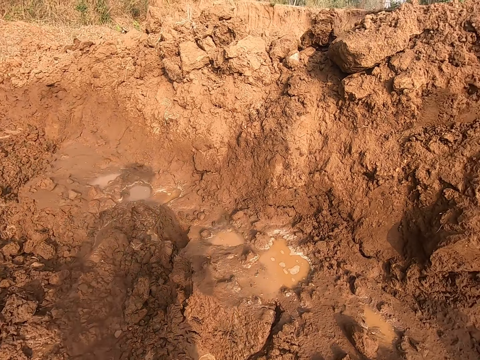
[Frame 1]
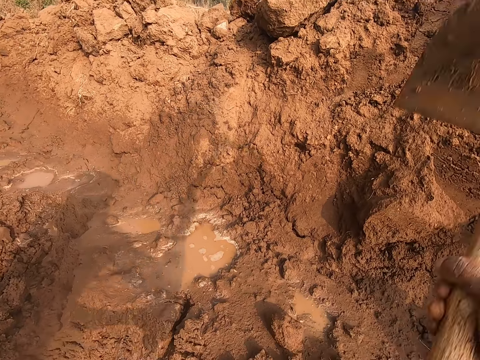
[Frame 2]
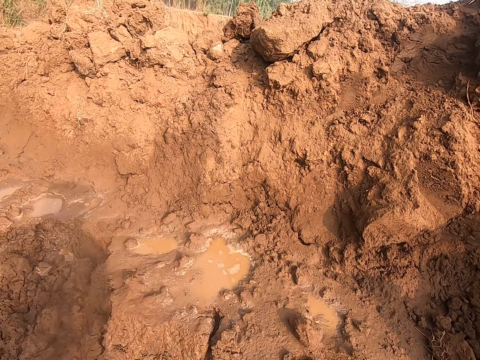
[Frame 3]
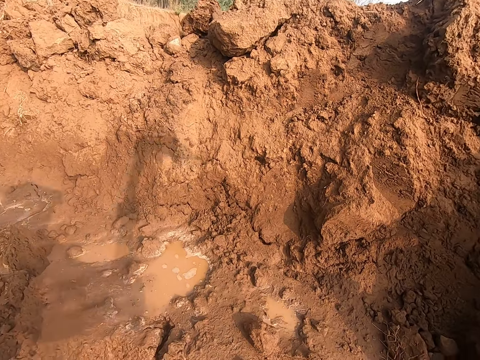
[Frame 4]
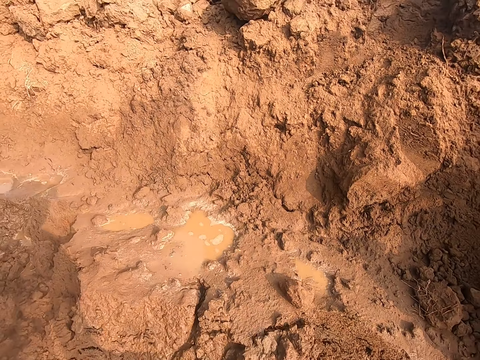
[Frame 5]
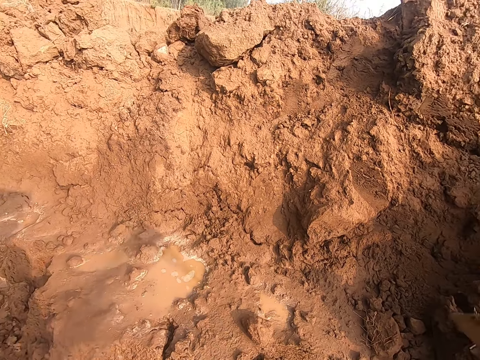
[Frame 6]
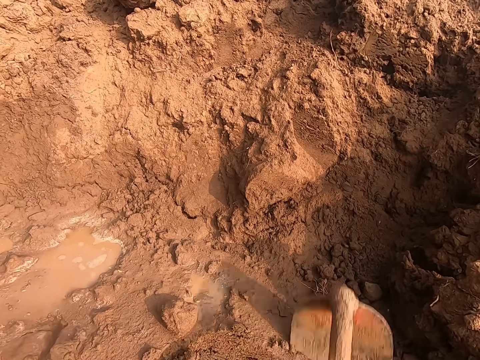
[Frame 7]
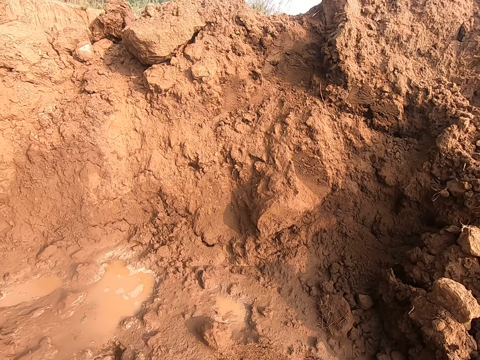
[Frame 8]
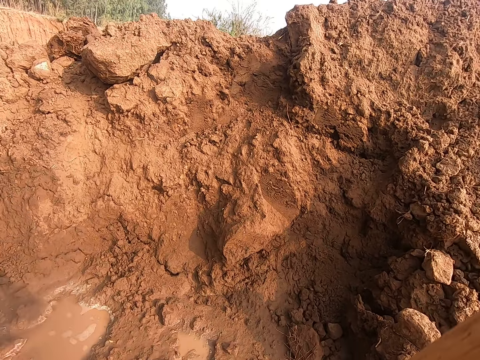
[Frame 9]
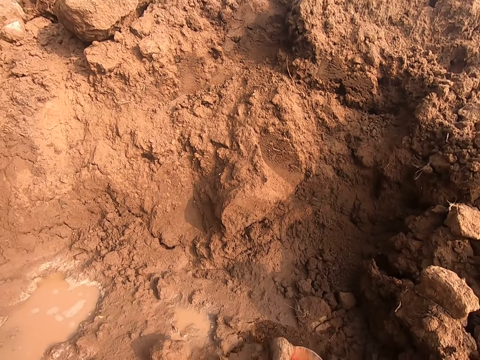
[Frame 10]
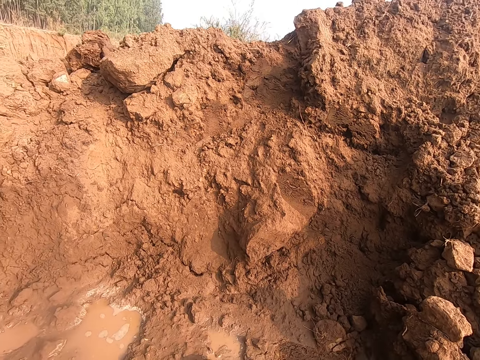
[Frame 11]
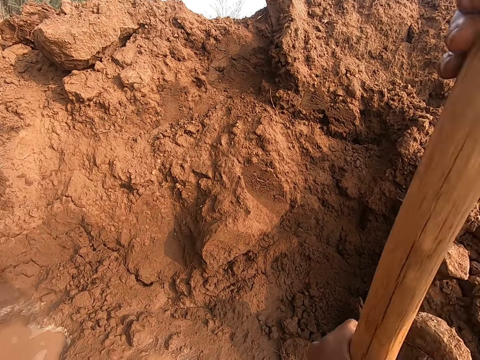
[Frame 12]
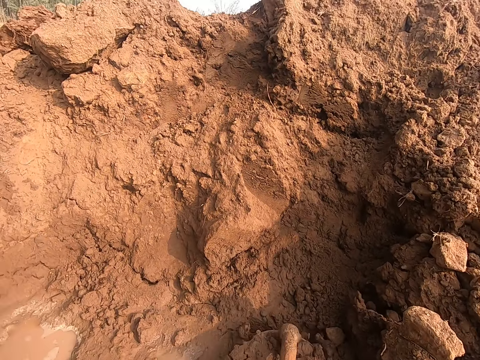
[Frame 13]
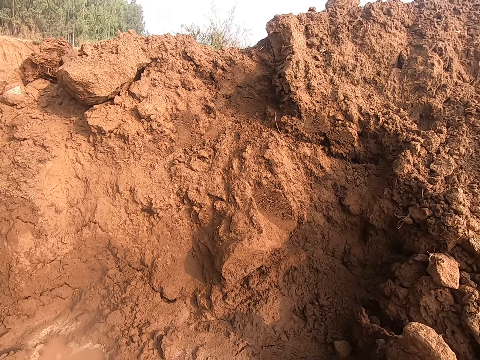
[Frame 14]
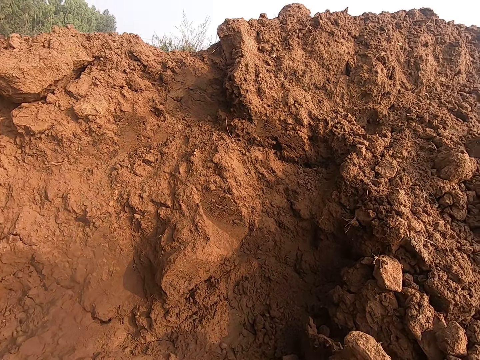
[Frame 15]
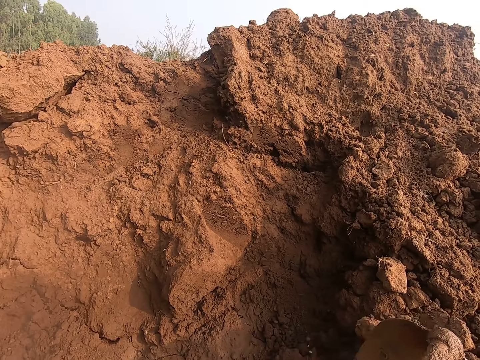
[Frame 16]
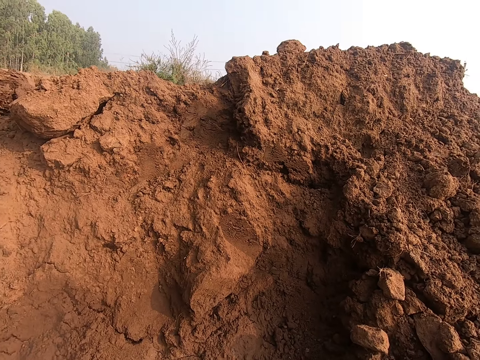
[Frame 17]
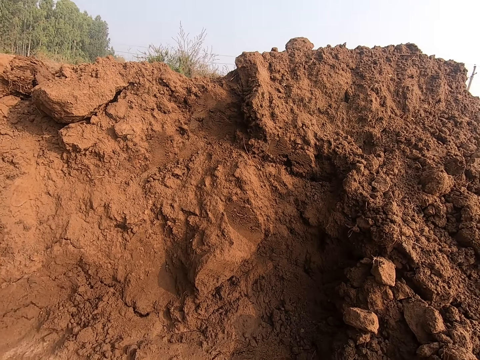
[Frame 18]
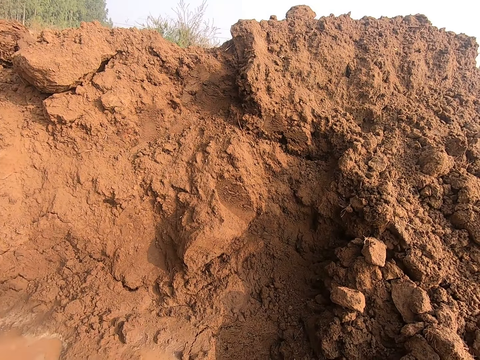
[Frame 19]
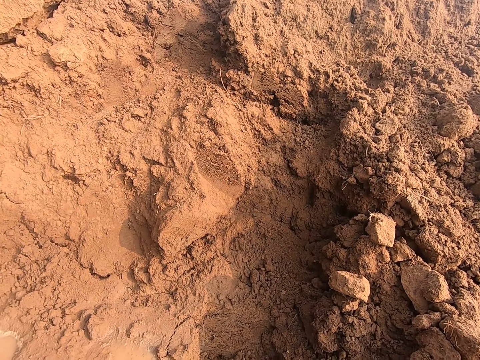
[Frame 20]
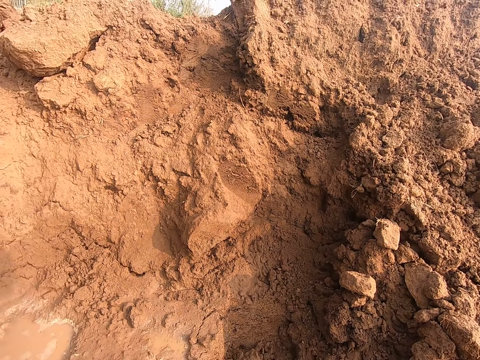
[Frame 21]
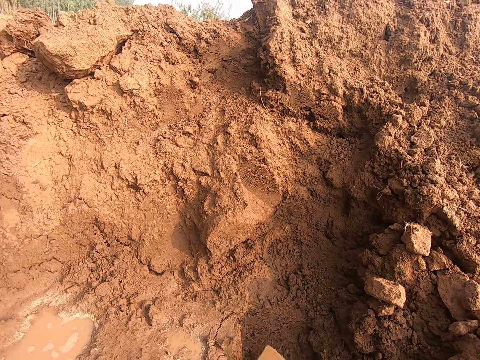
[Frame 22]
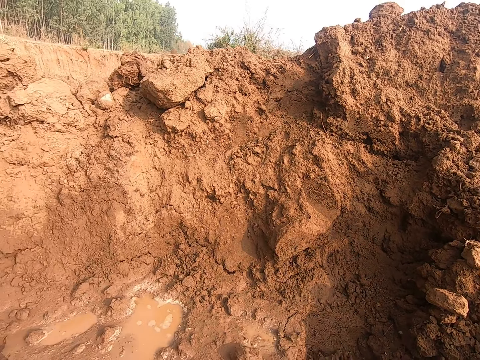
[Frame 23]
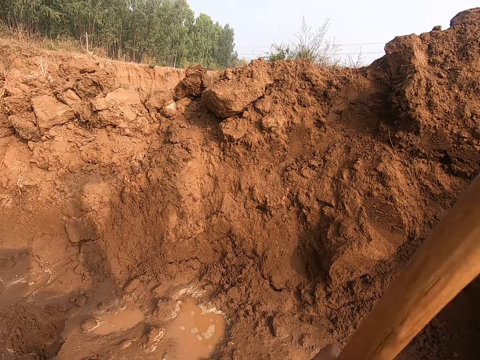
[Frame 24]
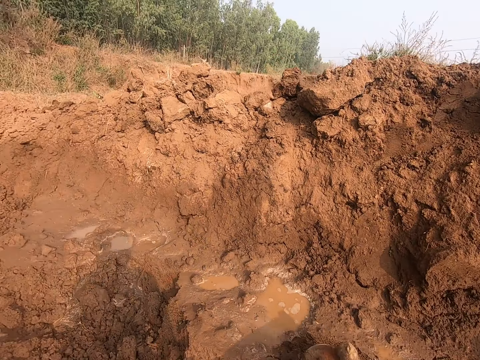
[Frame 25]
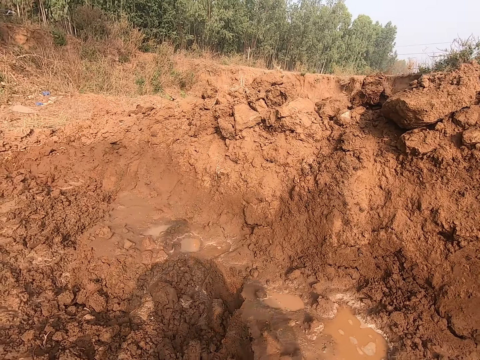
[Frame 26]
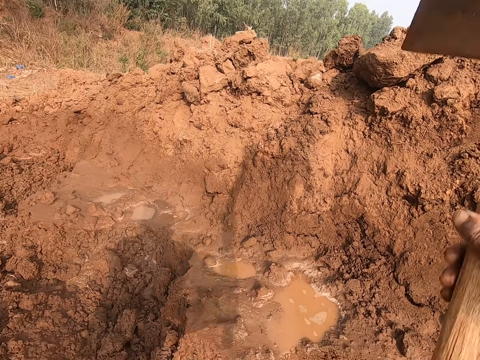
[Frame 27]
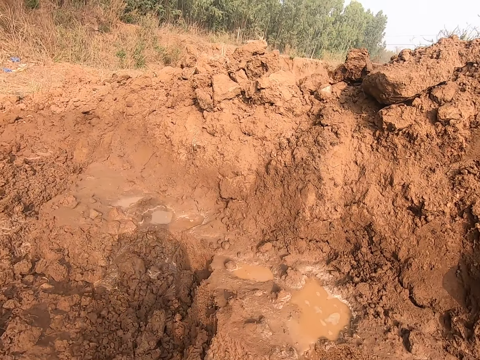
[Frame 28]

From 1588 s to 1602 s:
The camera wearer walks on the mud. They dig the mud with the hoe.

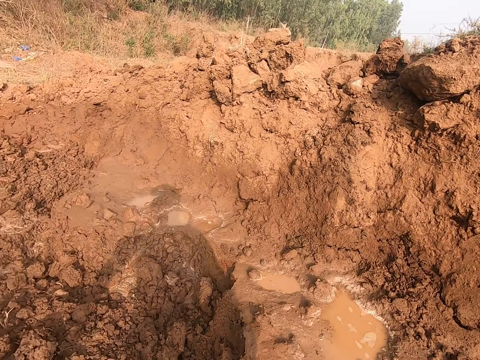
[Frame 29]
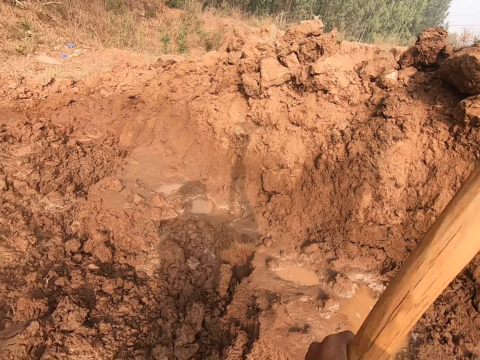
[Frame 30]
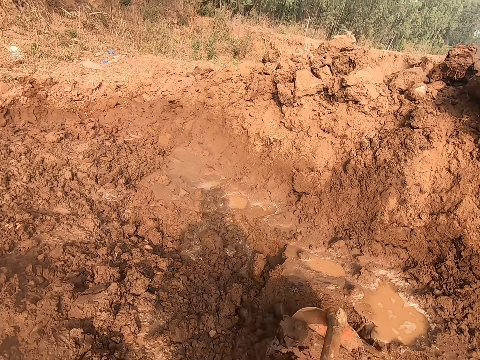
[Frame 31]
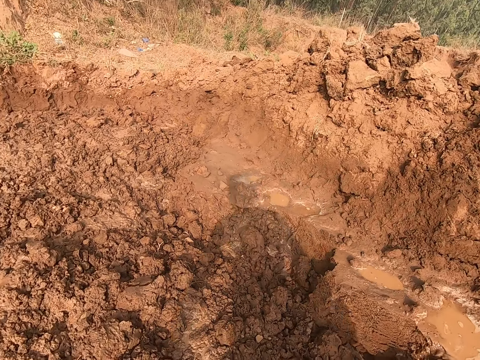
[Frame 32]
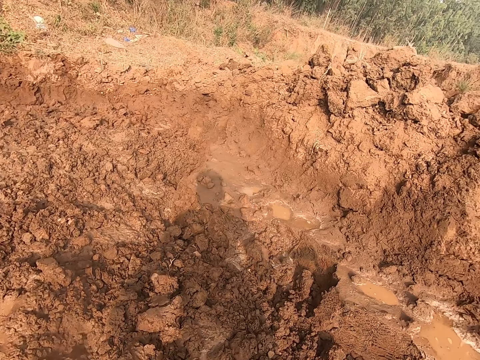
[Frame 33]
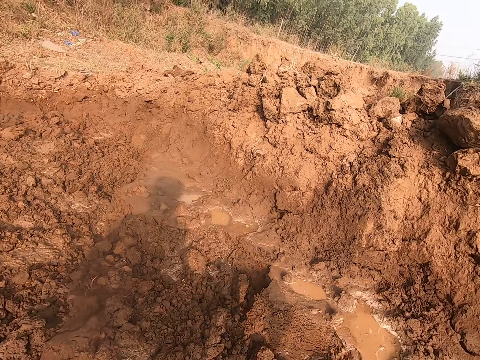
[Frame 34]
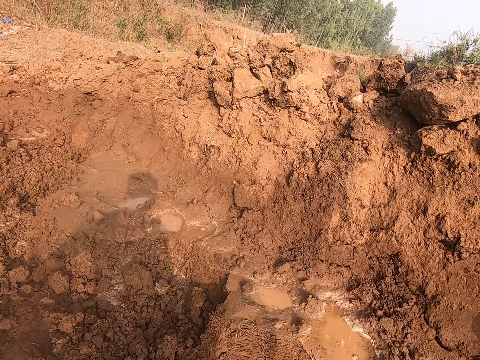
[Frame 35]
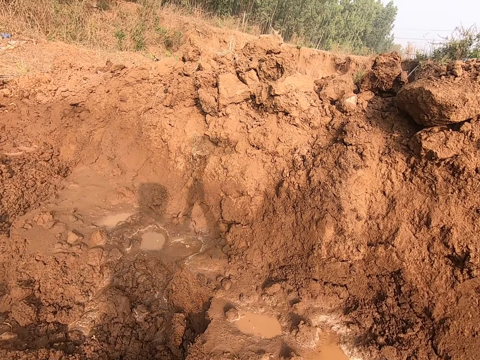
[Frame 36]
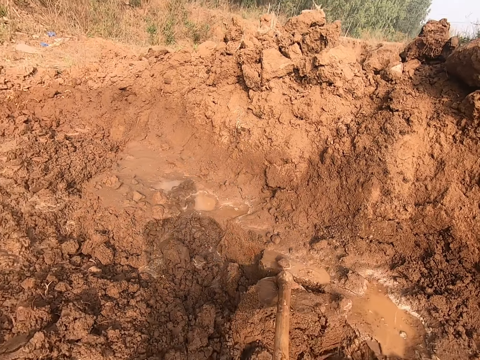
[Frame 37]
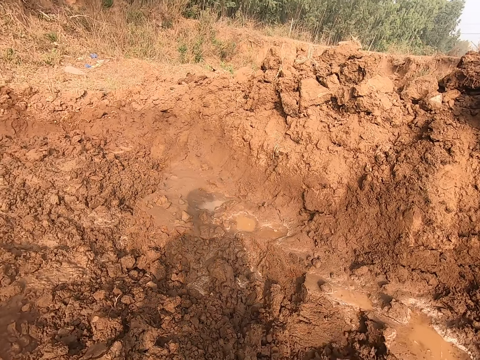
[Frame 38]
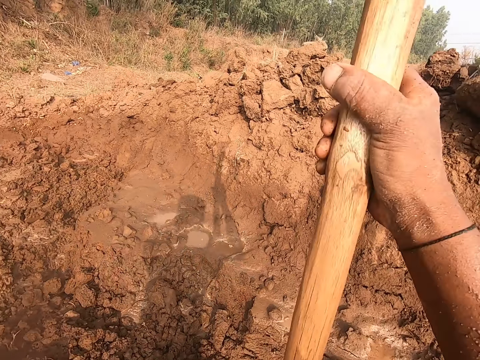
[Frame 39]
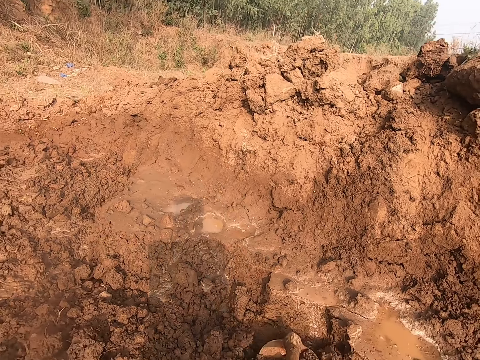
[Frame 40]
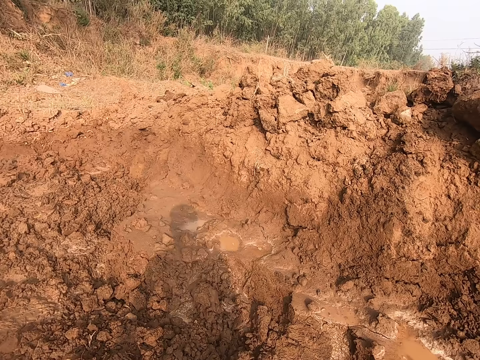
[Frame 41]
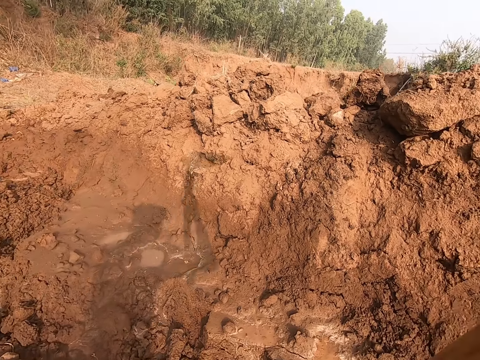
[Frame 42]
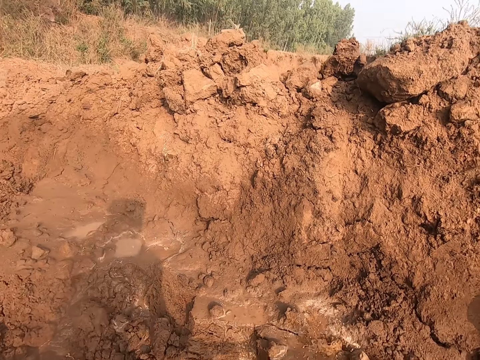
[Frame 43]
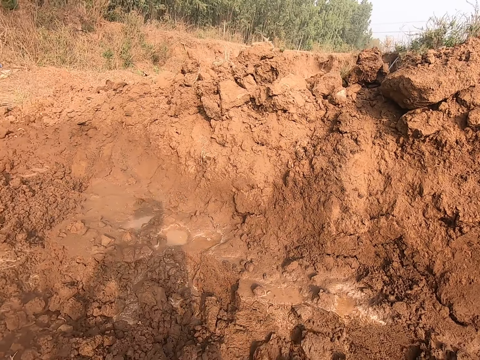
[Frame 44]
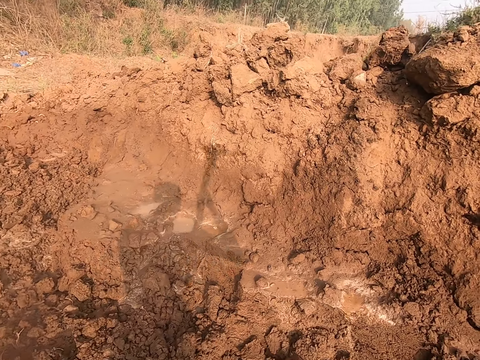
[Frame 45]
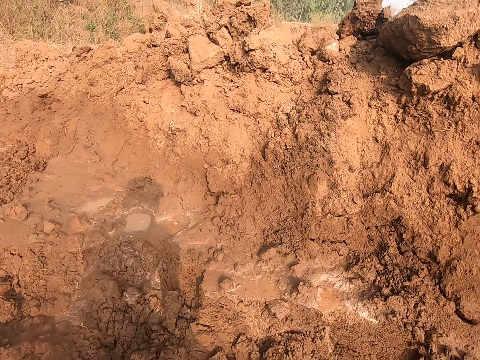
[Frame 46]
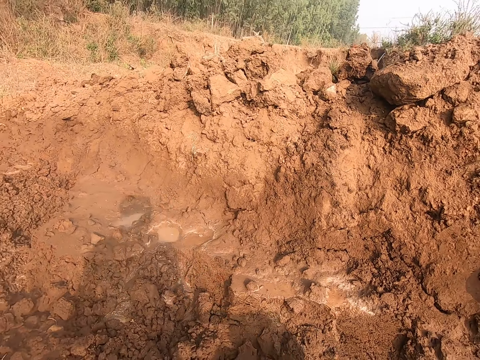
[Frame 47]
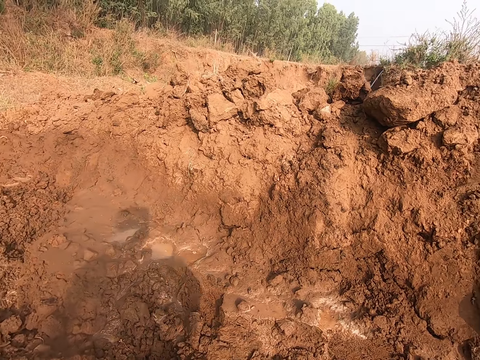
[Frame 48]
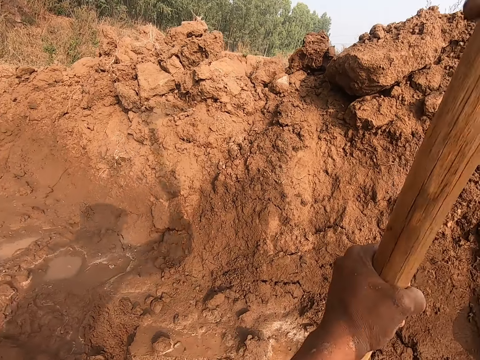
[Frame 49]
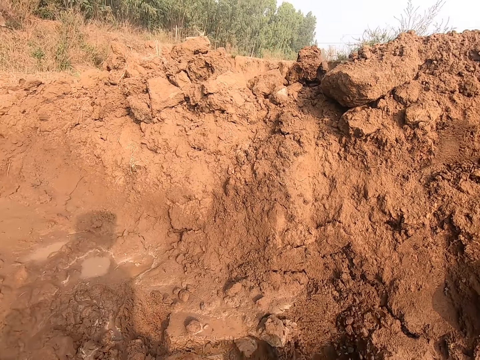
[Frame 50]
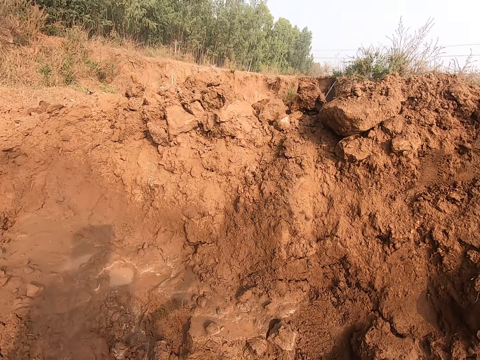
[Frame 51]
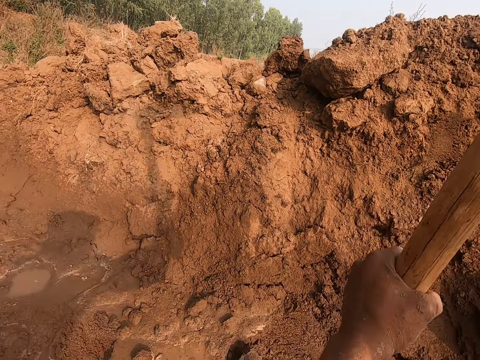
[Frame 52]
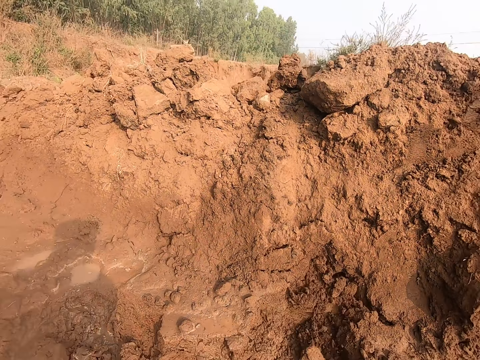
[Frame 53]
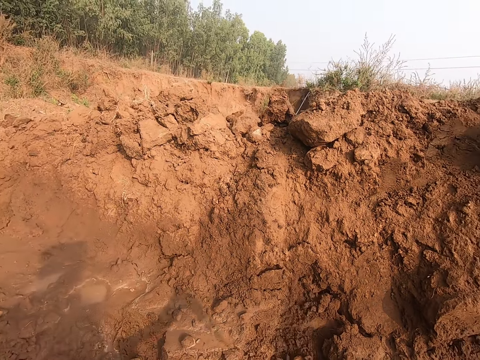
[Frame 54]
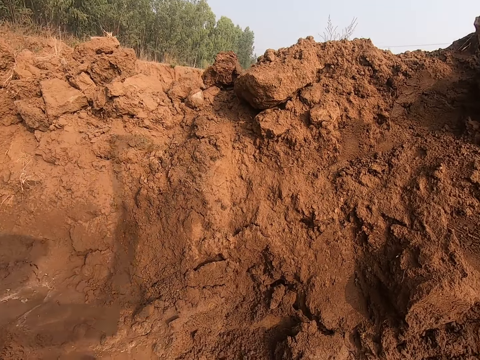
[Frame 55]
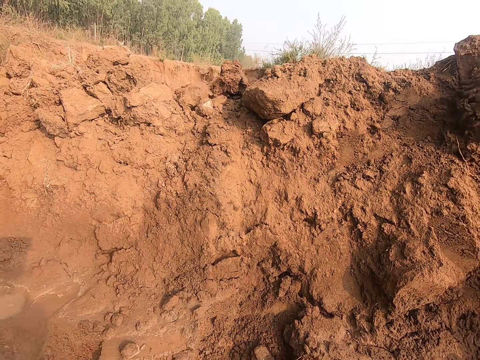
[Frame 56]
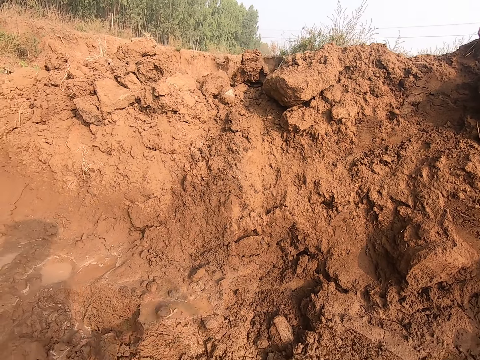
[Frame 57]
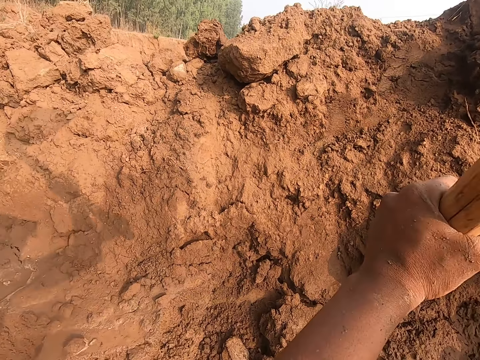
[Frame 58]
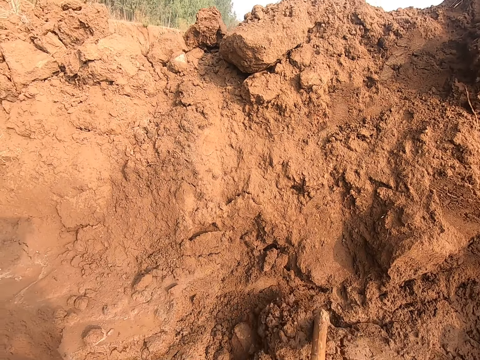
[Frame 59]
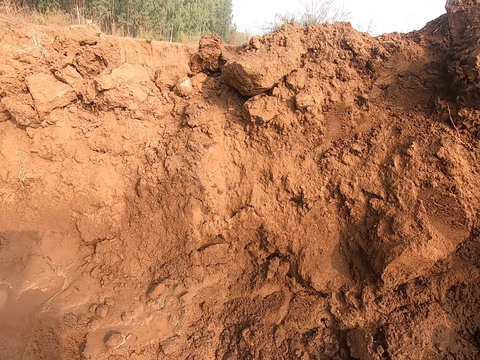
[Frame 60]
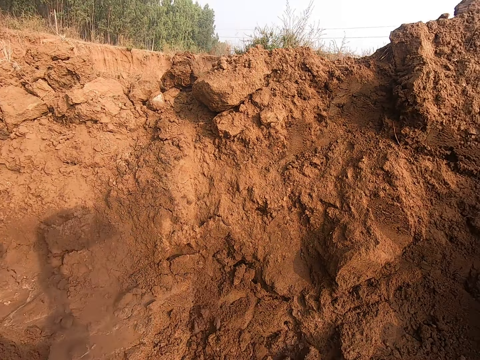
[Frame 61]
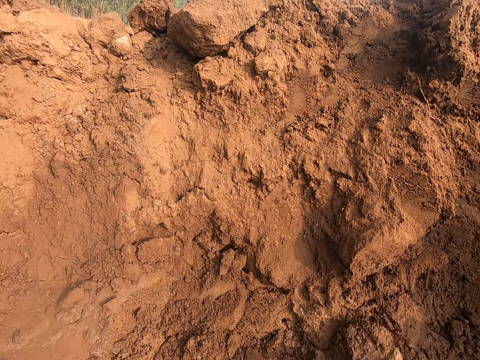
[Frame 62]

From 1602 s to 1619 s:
The camera wearer walks on the mud. They dig the mud with the hoe.
